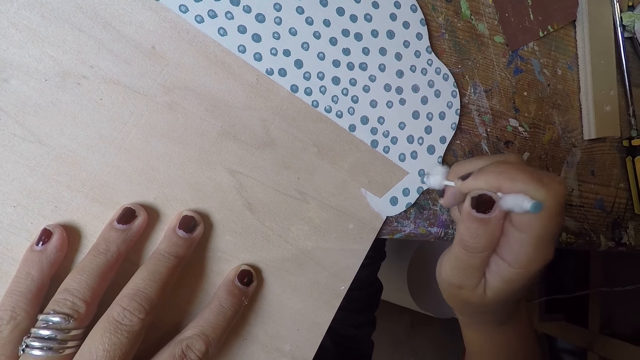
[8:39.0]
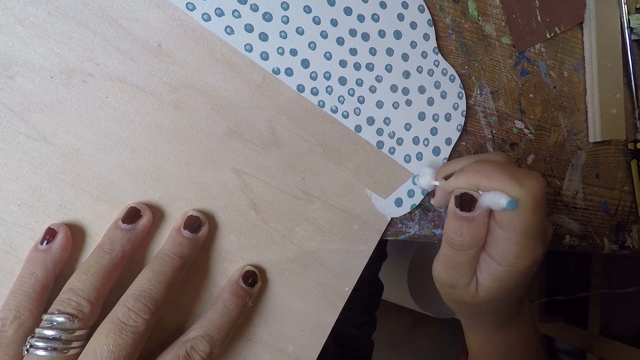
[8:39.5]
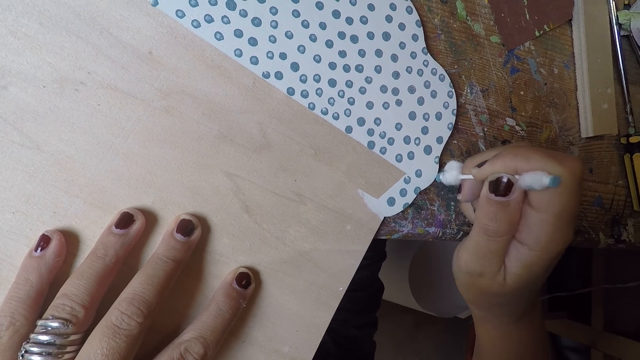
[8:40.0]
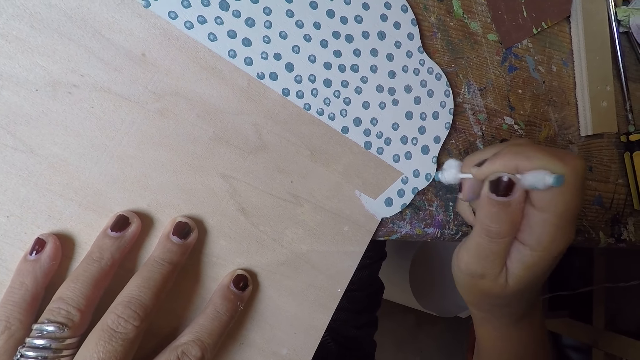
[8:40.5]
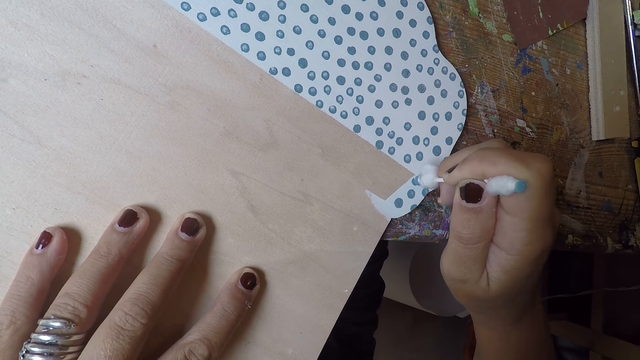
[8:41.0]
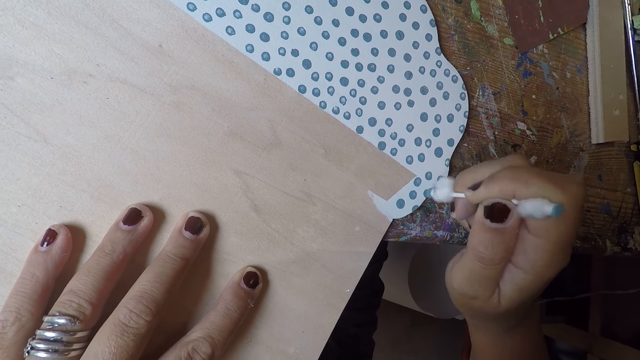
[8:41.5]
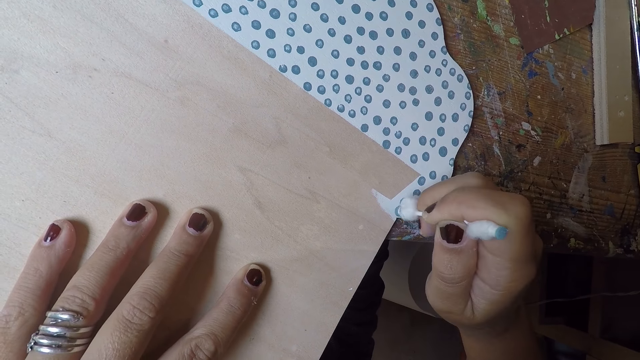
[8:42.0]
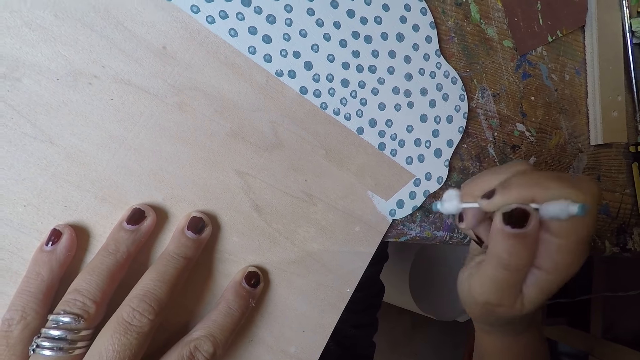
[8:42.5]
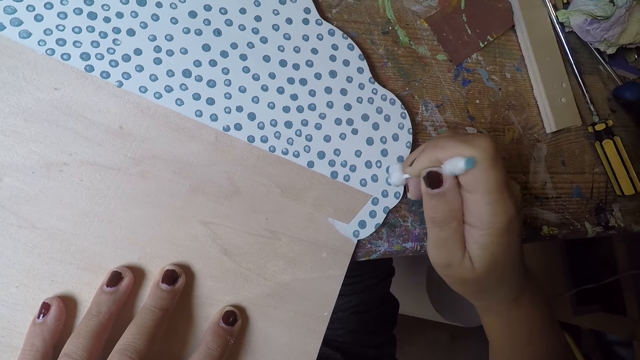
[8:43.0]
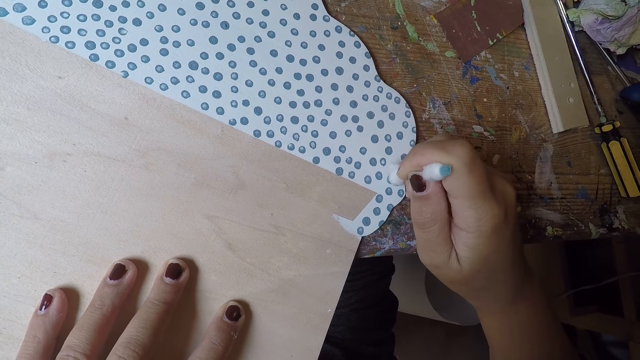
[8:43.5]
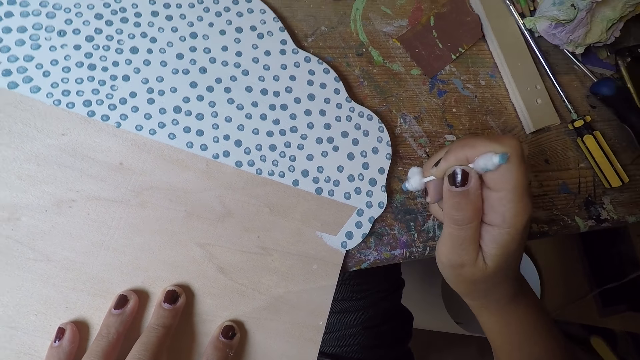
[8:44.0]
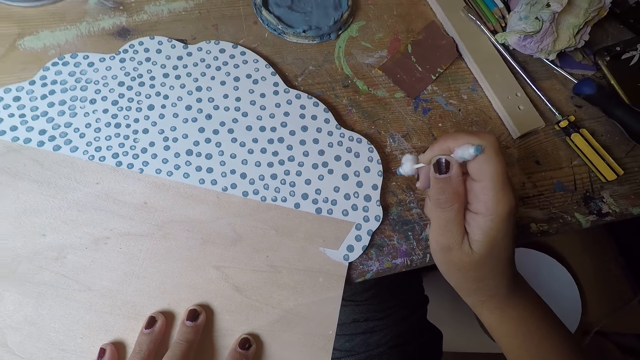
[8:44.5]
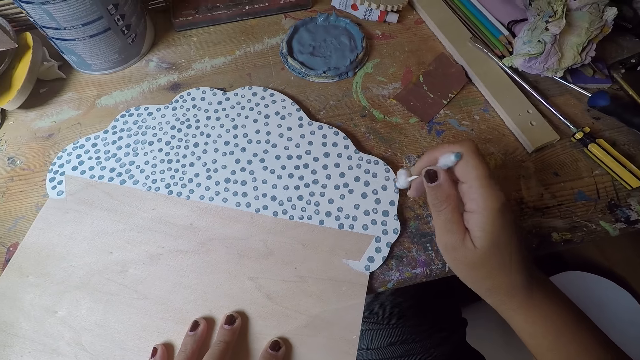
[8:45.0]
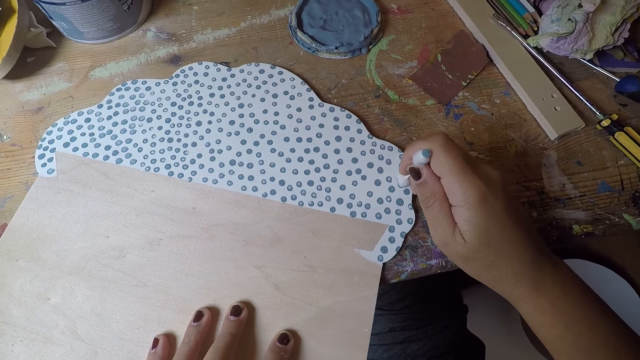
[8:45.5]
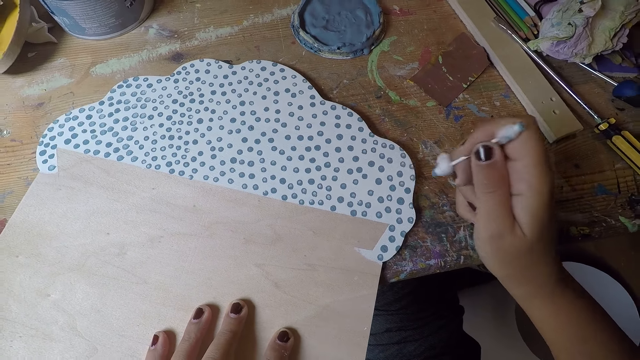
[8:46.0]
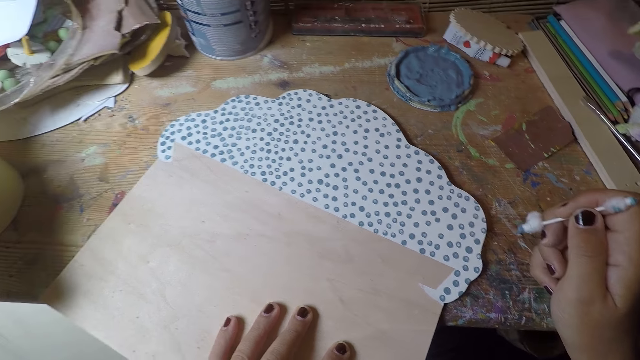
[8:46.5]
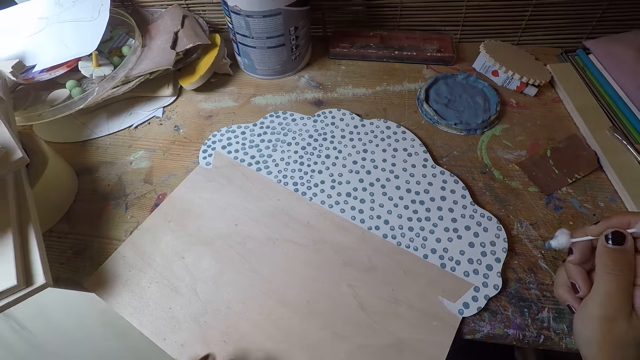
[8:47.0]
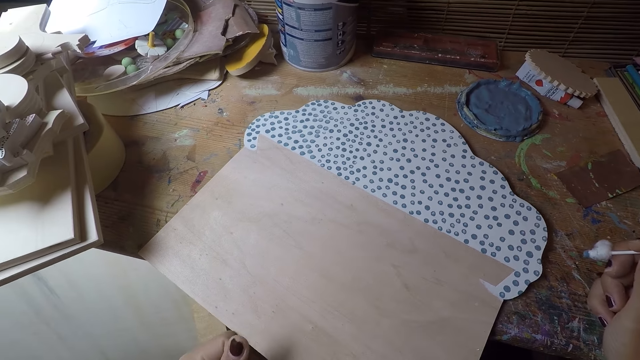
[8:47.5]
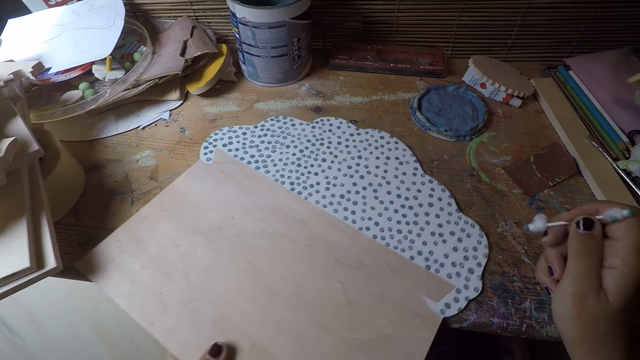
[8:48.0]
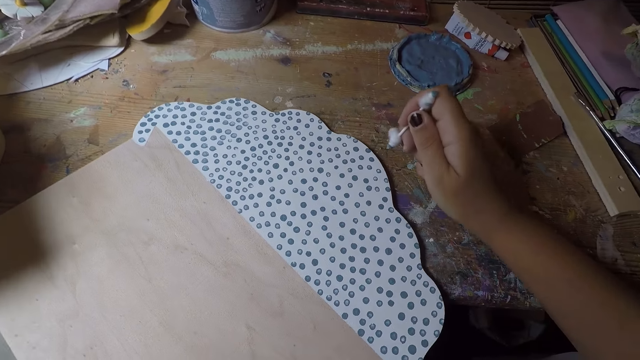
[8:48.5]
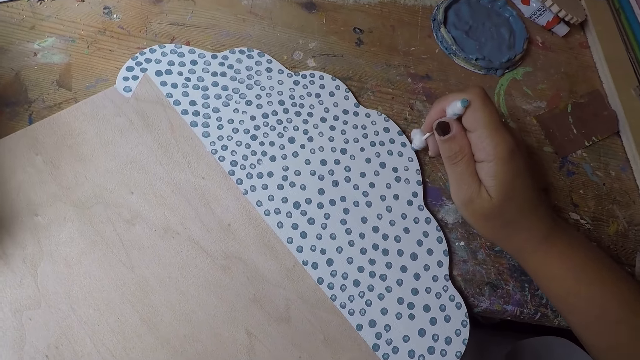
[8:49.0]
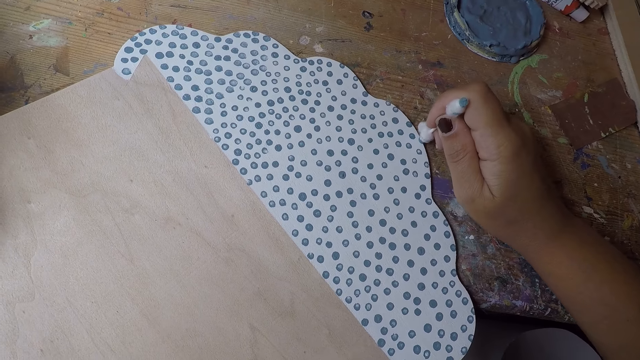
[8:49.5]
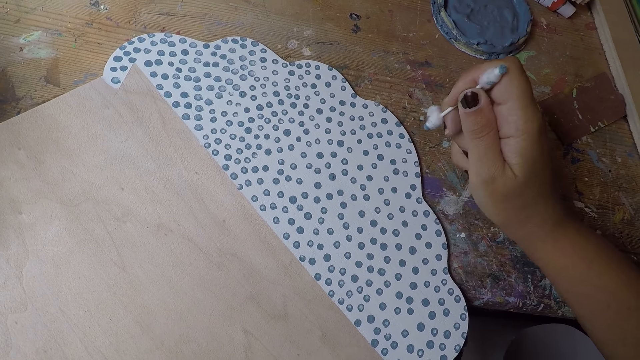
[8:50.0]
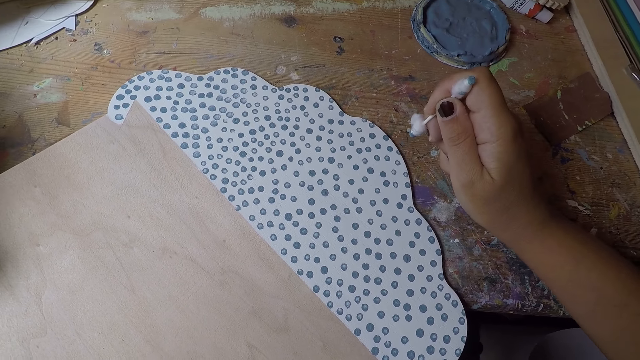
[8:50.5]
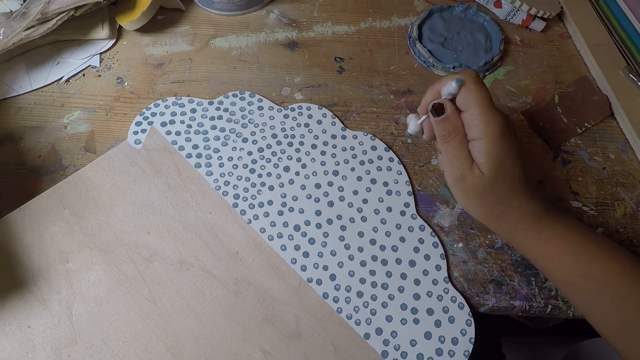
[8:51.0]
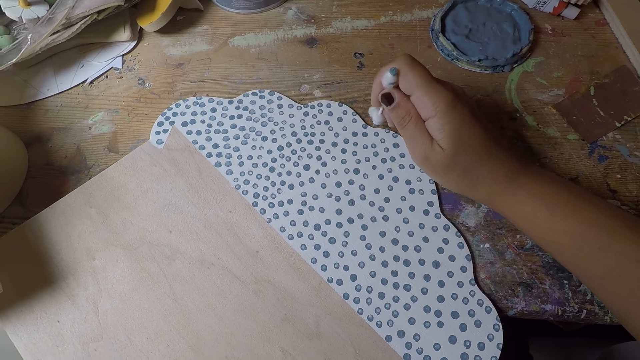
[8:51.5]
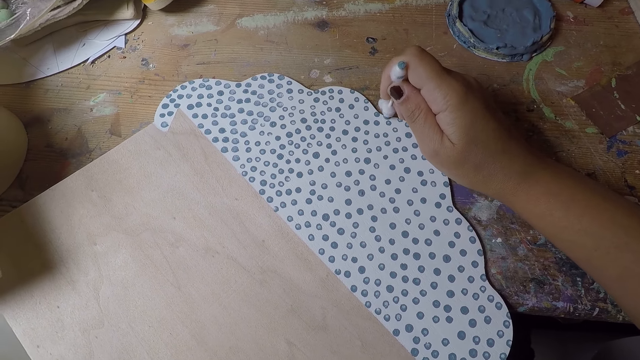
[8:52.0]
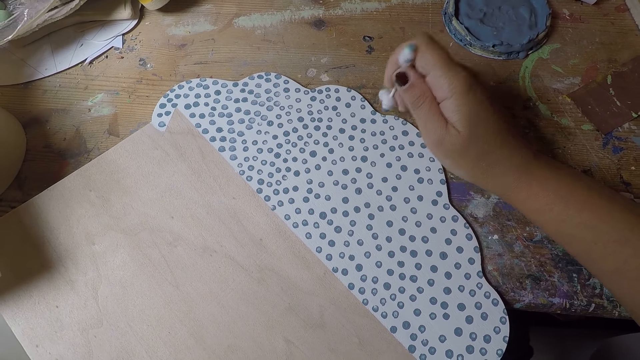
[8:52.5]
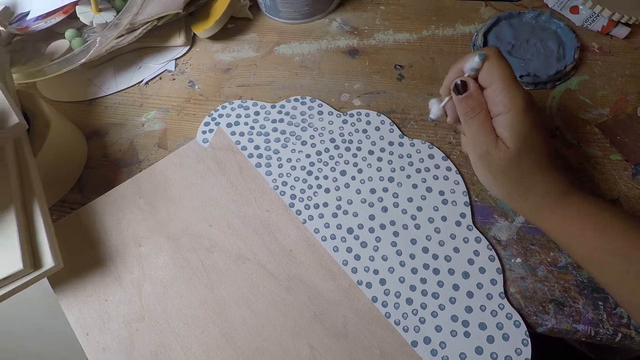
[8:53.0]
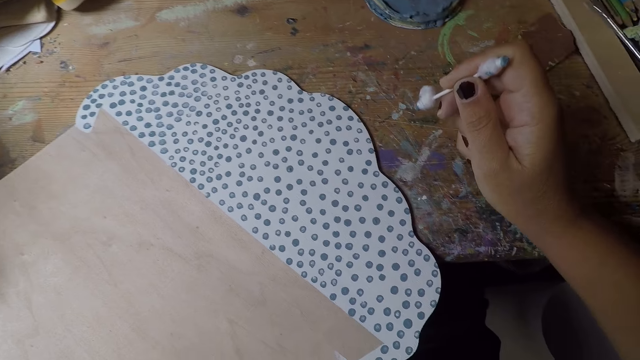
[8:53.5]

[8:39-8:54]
The camera wearer adjusts the white paper board or drawing paper with his left hand. He puts dots on the white paper with the cotton bud in his right hand. He paints on the drawing paper.

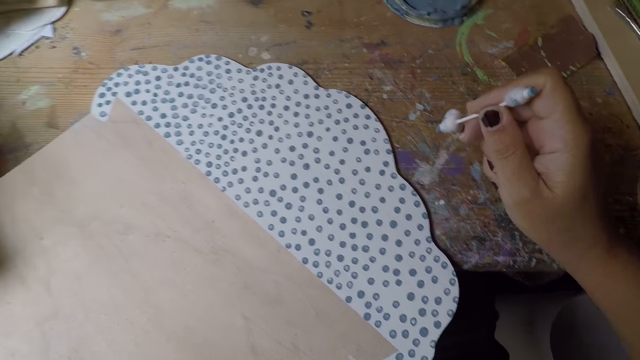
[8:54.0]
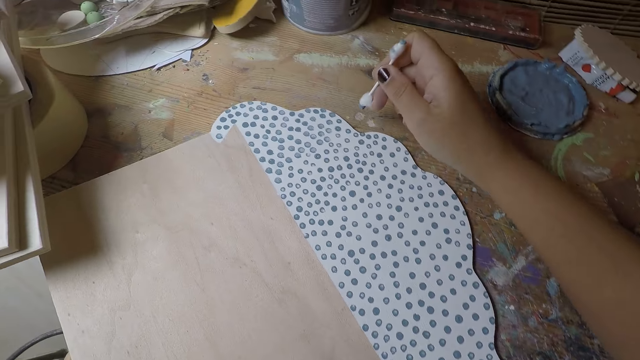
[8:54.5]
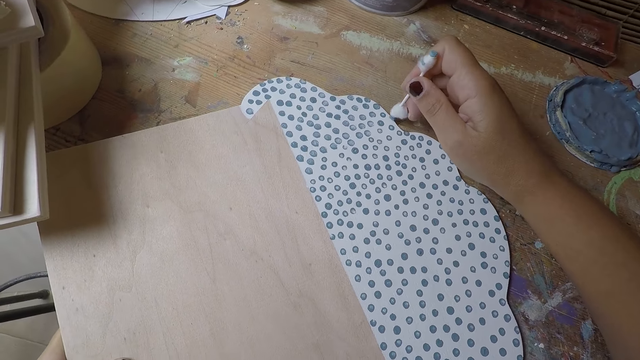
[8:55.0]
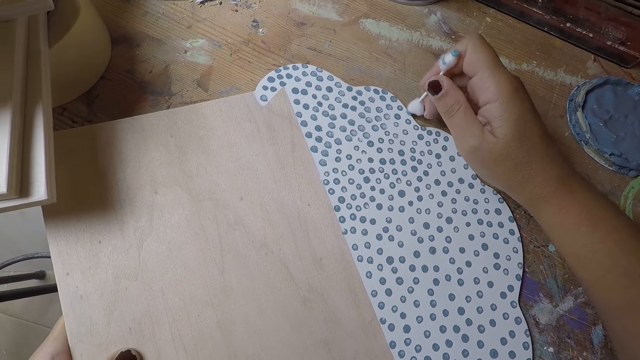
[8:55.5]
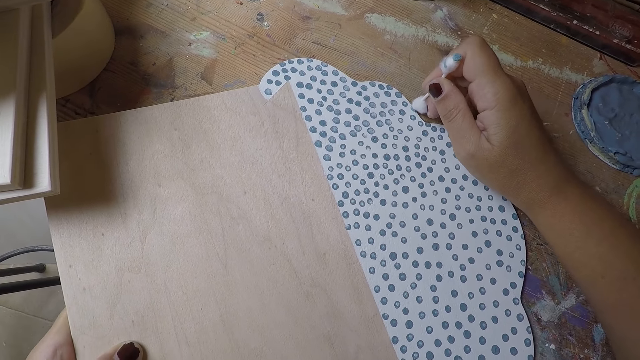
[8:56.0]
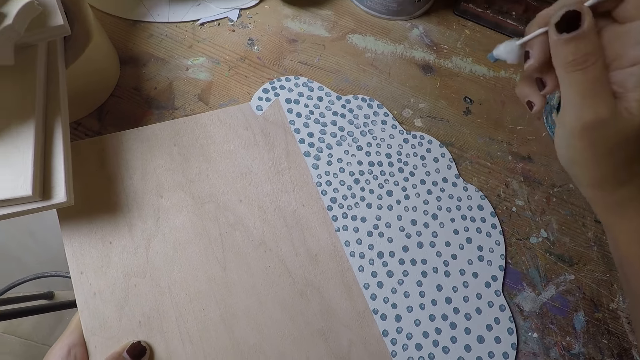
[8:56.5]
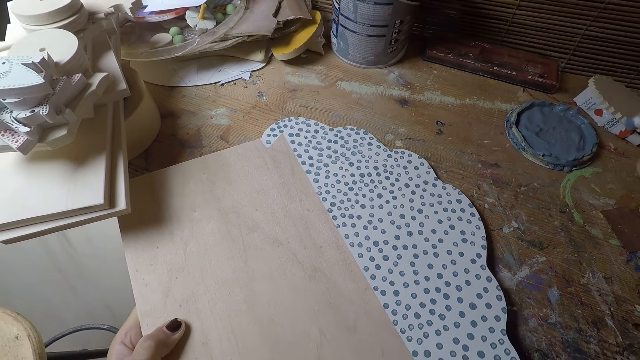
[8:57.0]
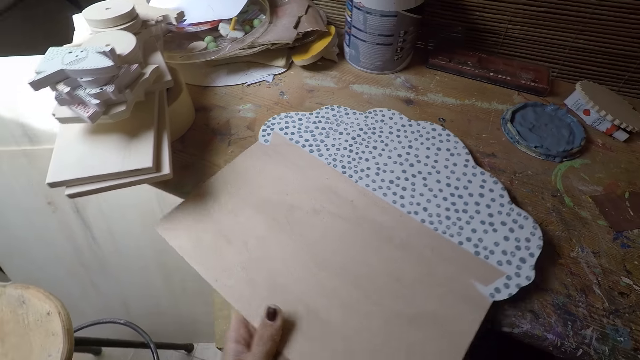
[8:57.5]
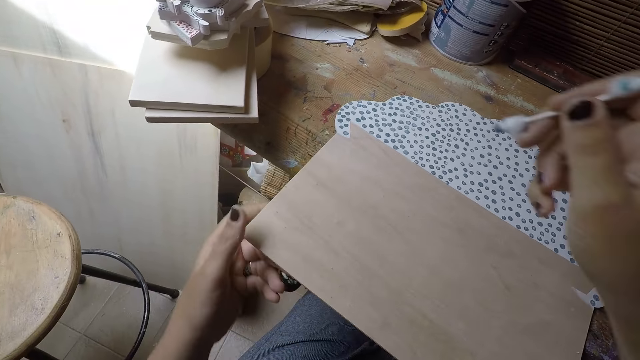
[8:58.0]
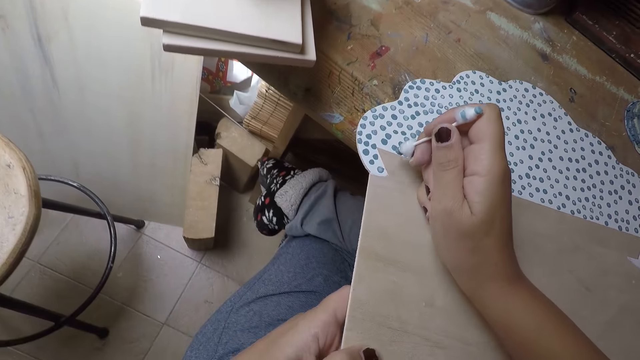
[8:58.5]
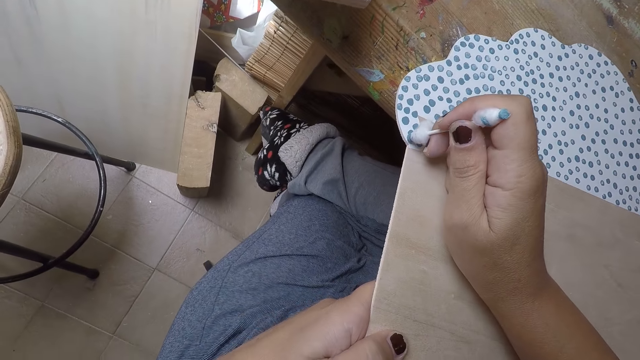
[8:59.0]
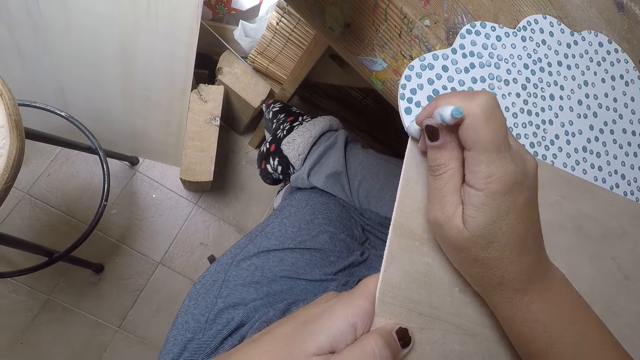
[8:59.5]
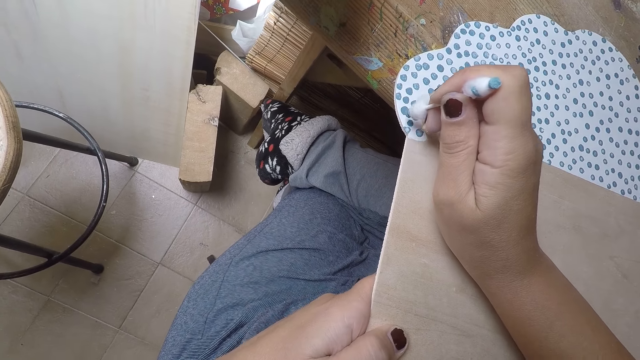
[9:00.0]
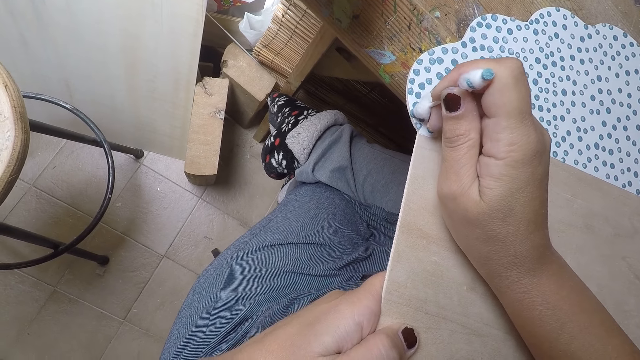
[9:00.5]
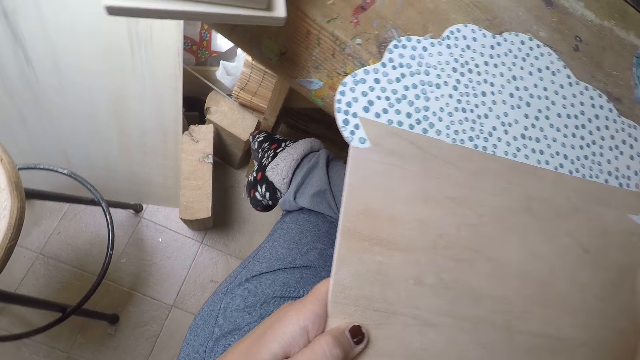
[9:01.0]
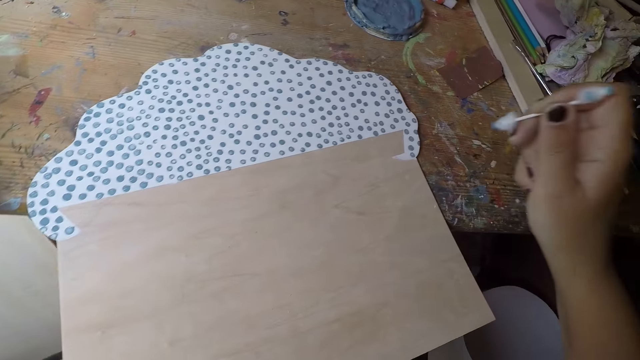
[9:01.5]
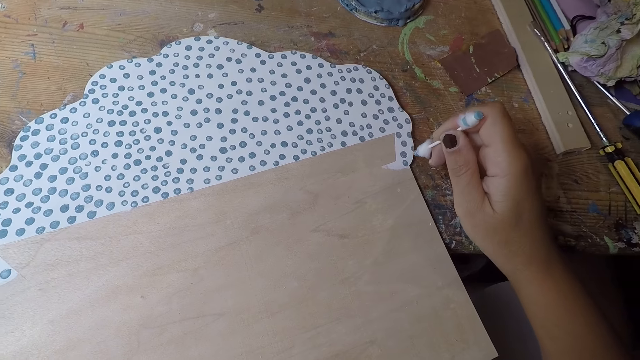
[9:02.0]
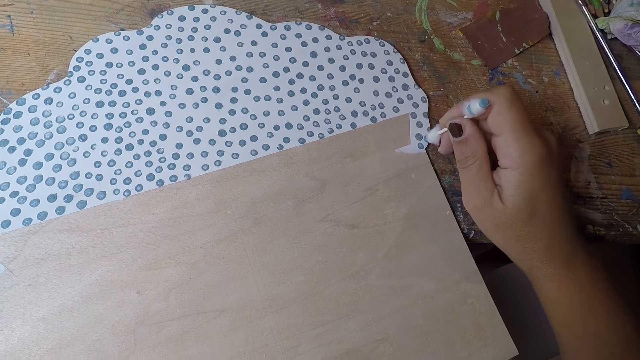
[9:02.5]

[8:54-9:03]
The camera wearer adjusts the white paper with his left hand. He puts dots on the white paper with the cotton bud in his right hand.
